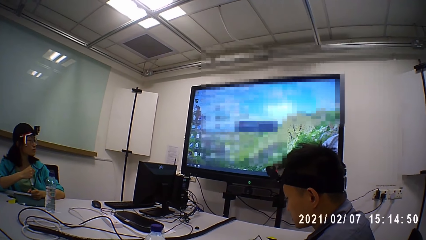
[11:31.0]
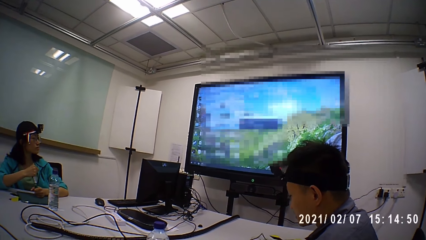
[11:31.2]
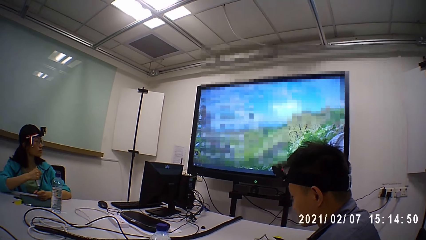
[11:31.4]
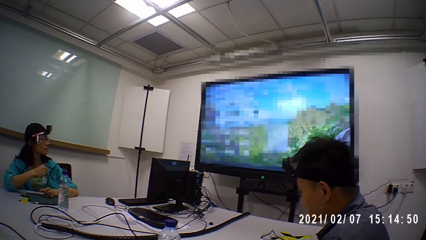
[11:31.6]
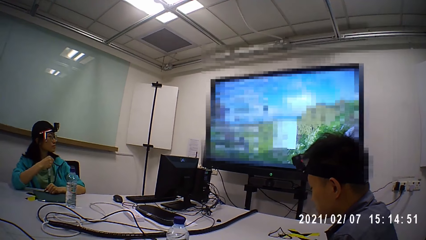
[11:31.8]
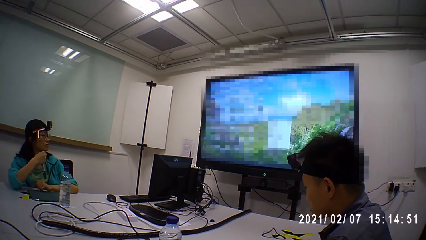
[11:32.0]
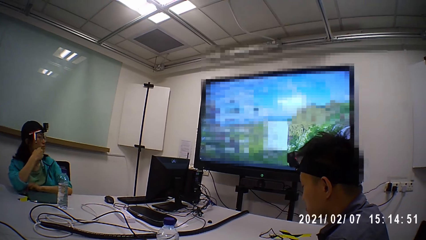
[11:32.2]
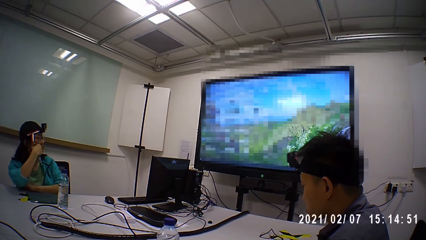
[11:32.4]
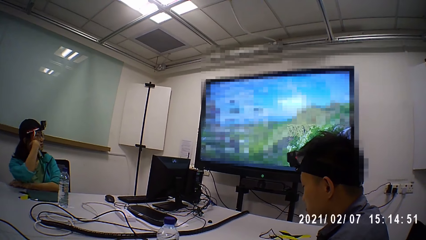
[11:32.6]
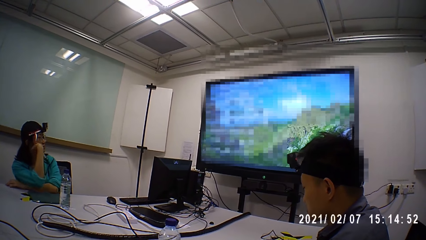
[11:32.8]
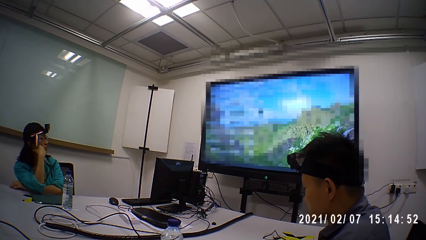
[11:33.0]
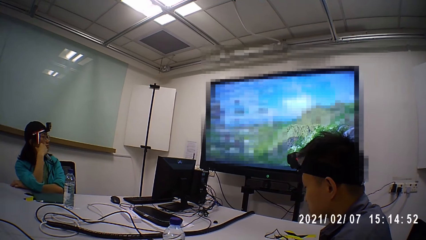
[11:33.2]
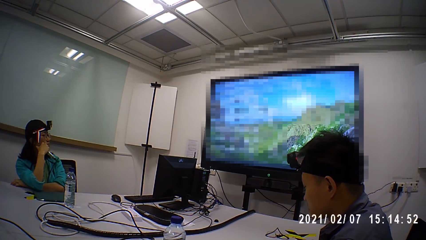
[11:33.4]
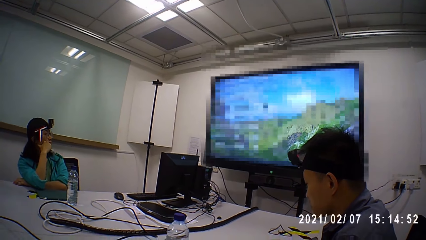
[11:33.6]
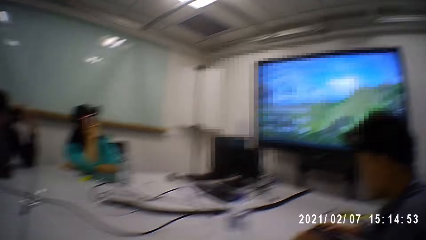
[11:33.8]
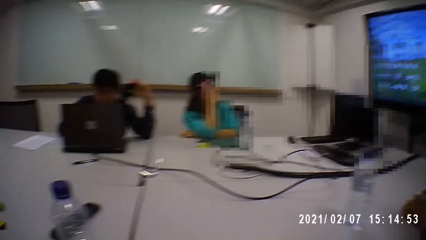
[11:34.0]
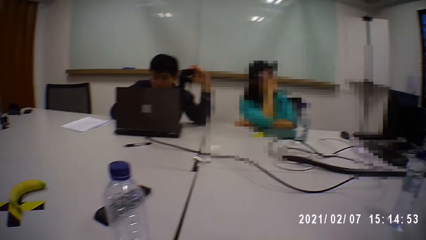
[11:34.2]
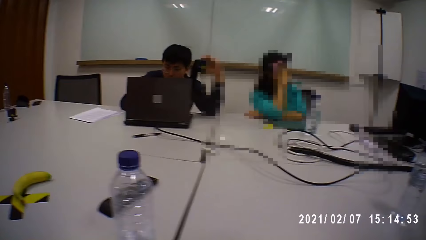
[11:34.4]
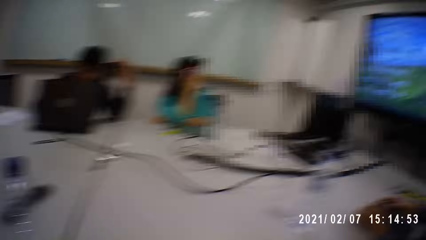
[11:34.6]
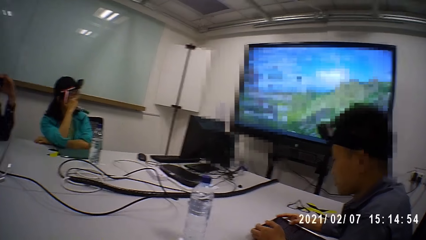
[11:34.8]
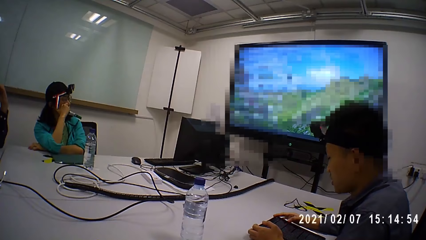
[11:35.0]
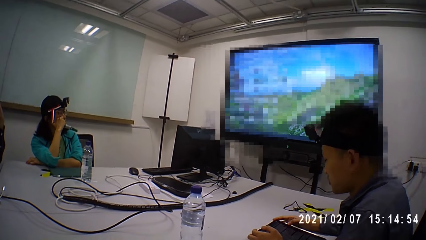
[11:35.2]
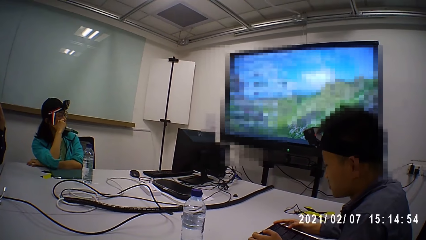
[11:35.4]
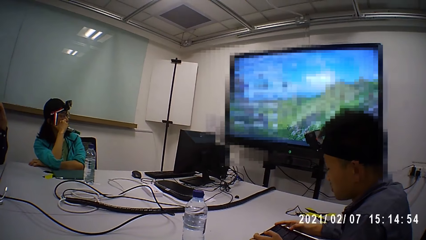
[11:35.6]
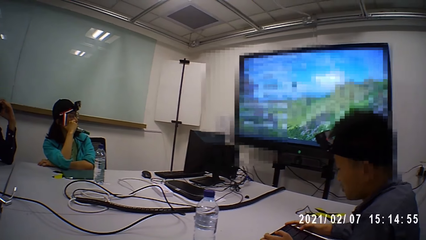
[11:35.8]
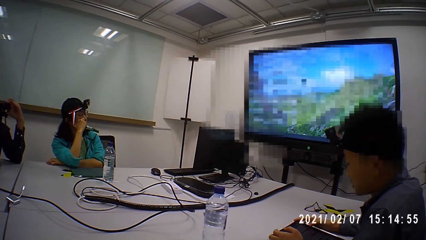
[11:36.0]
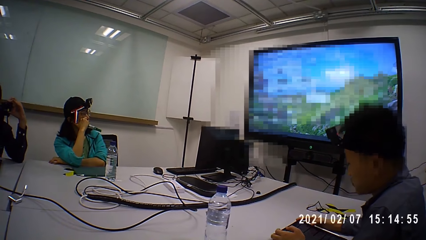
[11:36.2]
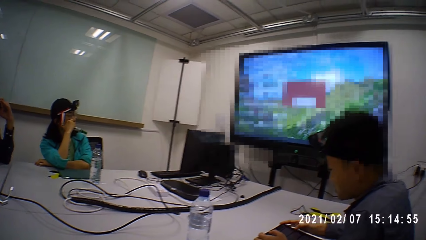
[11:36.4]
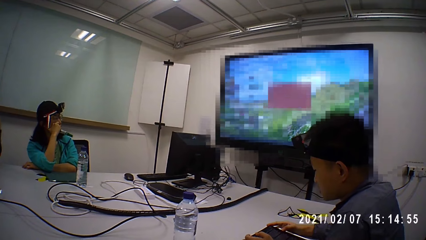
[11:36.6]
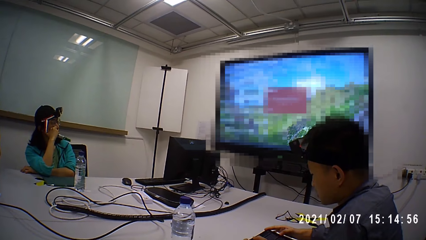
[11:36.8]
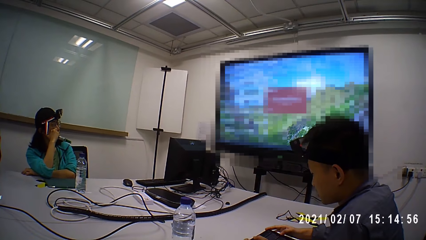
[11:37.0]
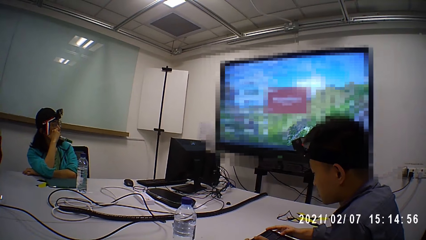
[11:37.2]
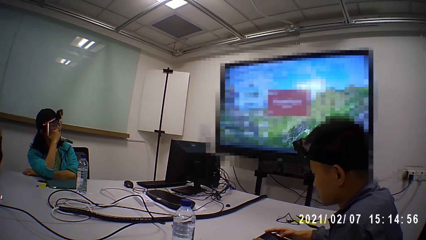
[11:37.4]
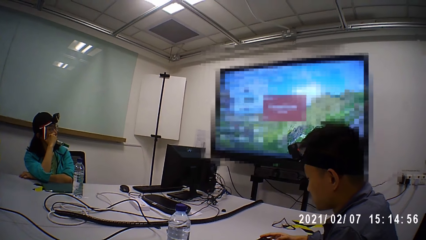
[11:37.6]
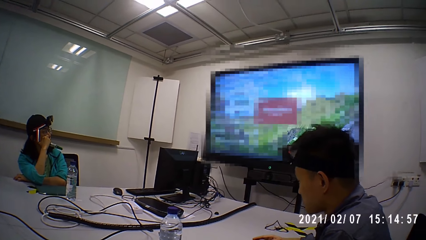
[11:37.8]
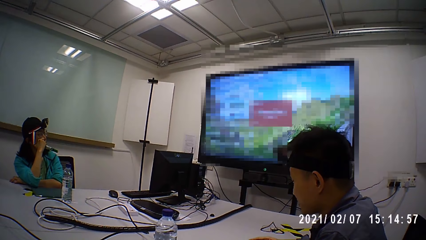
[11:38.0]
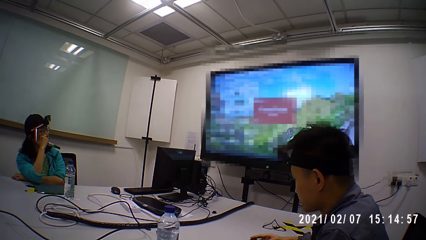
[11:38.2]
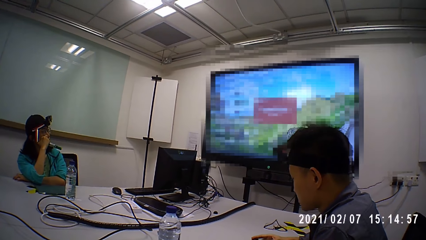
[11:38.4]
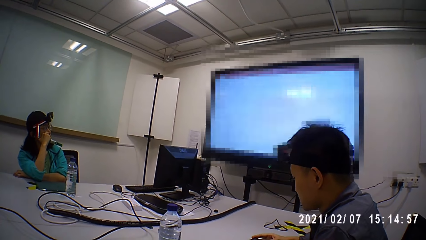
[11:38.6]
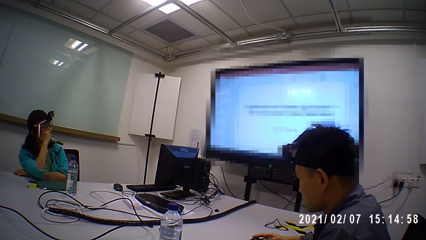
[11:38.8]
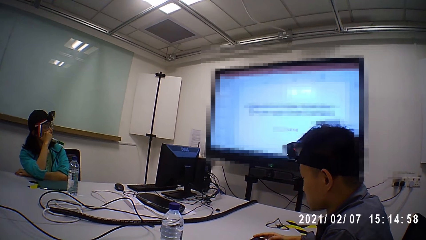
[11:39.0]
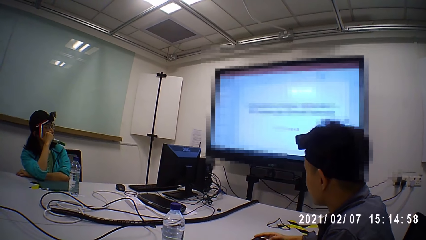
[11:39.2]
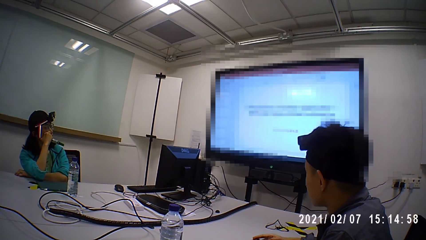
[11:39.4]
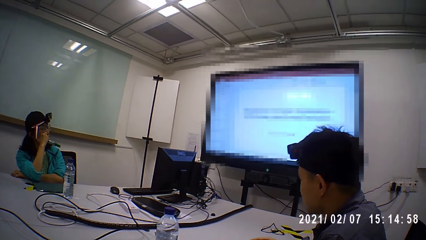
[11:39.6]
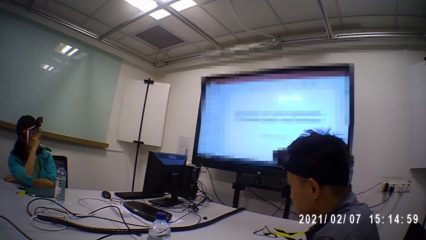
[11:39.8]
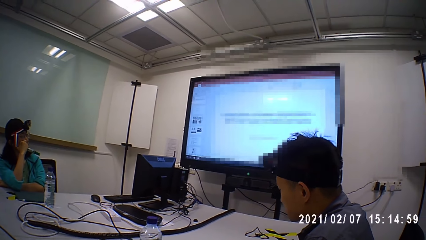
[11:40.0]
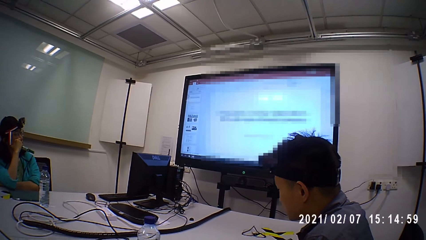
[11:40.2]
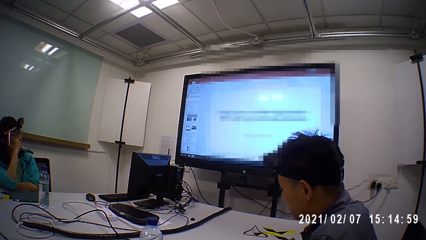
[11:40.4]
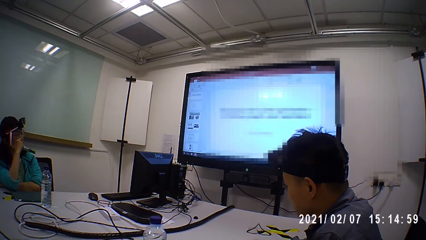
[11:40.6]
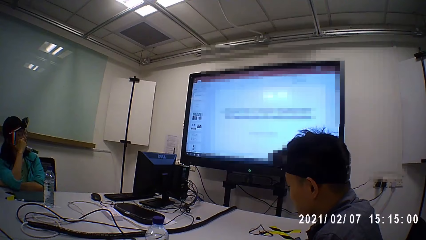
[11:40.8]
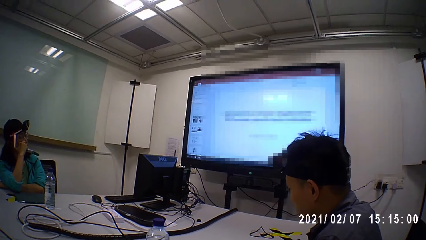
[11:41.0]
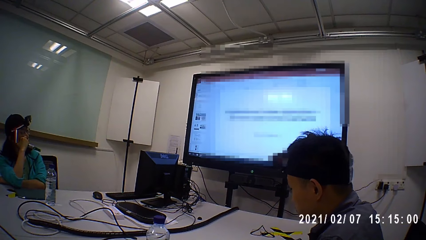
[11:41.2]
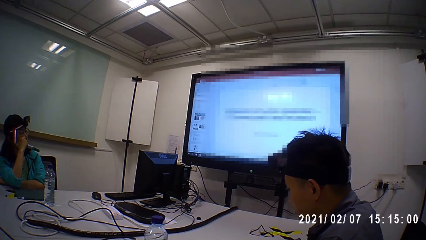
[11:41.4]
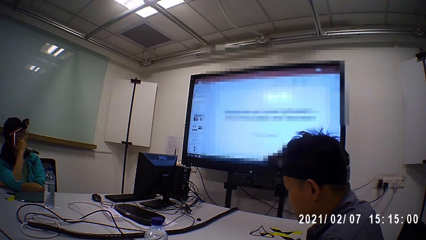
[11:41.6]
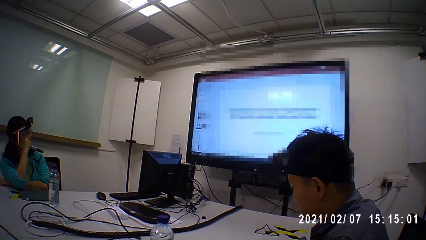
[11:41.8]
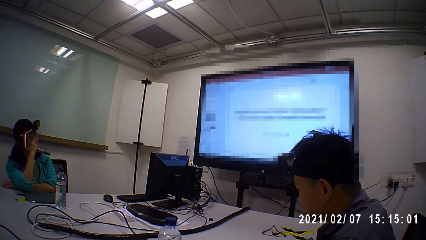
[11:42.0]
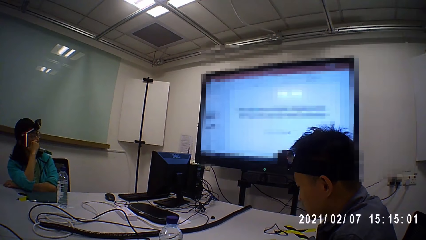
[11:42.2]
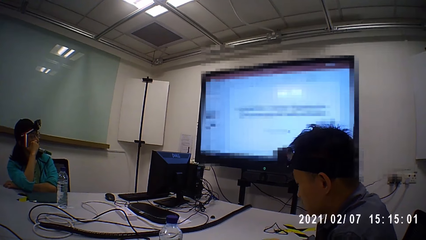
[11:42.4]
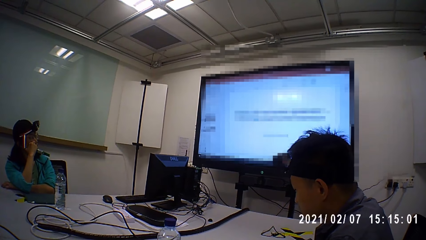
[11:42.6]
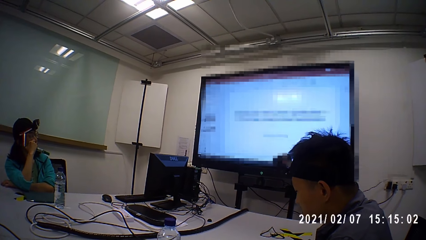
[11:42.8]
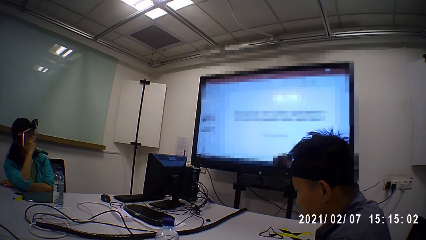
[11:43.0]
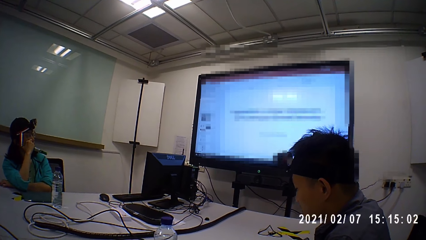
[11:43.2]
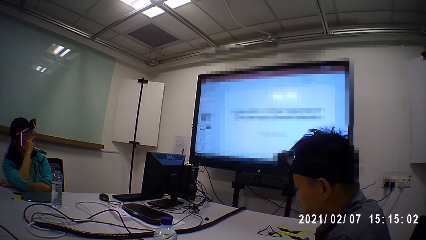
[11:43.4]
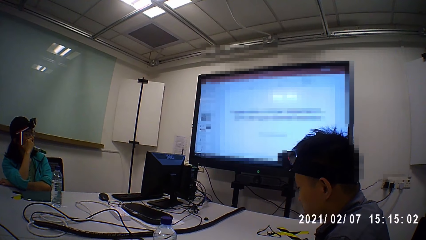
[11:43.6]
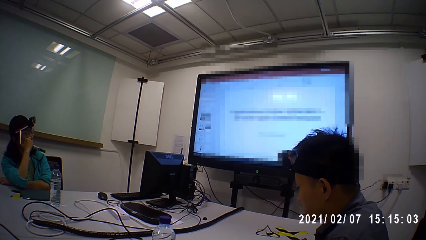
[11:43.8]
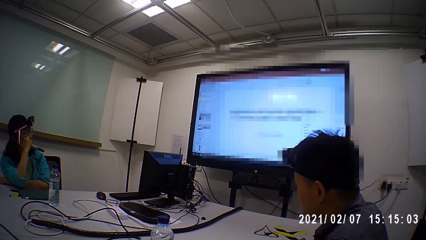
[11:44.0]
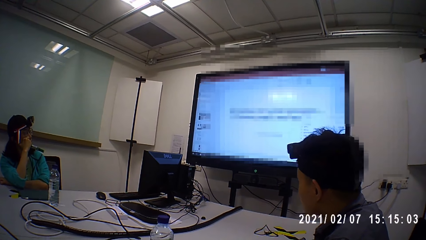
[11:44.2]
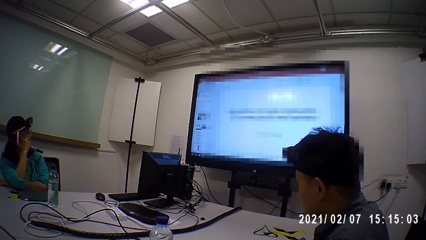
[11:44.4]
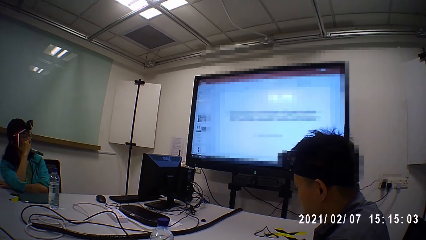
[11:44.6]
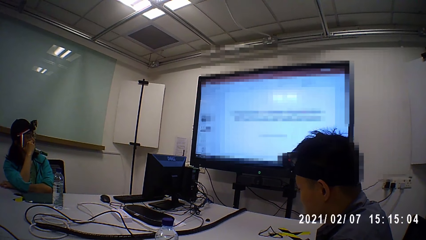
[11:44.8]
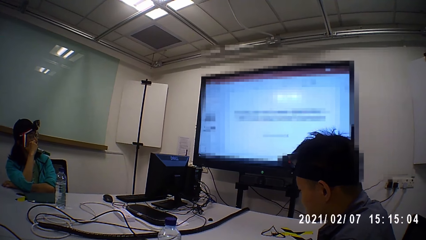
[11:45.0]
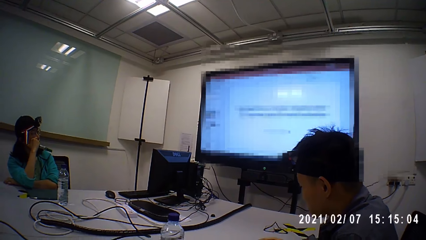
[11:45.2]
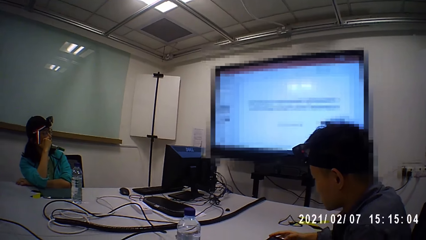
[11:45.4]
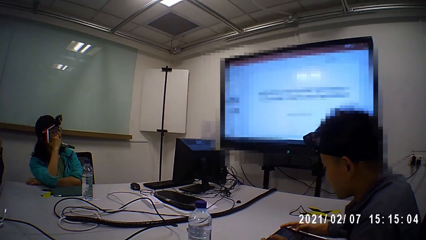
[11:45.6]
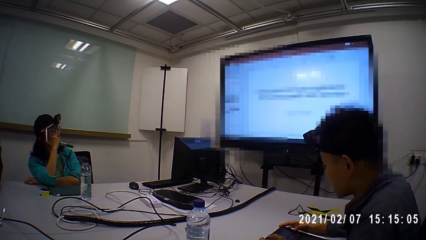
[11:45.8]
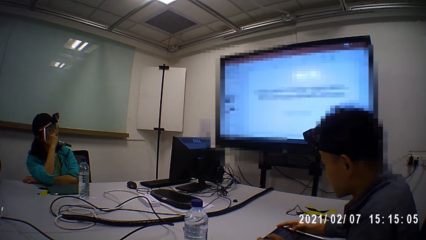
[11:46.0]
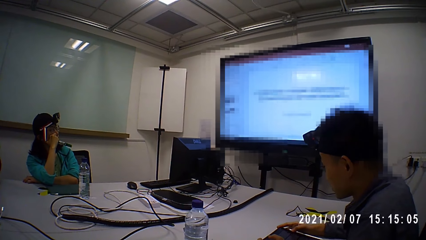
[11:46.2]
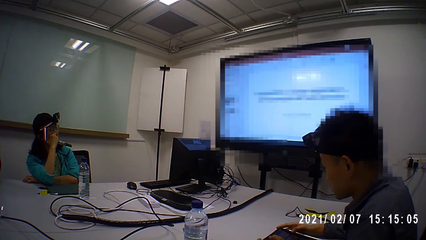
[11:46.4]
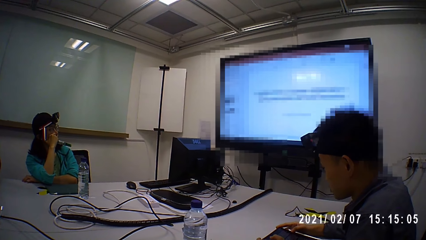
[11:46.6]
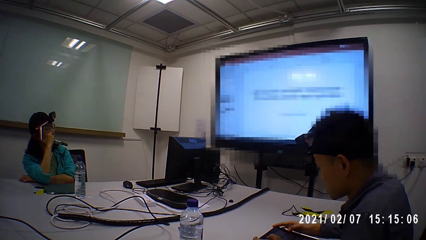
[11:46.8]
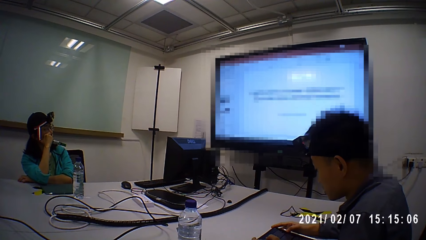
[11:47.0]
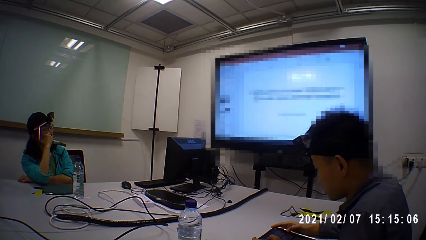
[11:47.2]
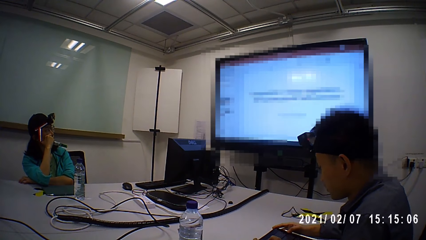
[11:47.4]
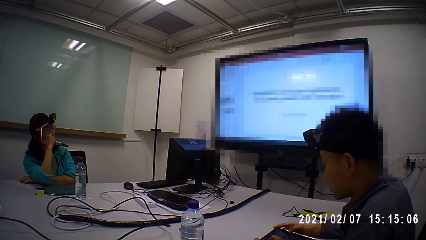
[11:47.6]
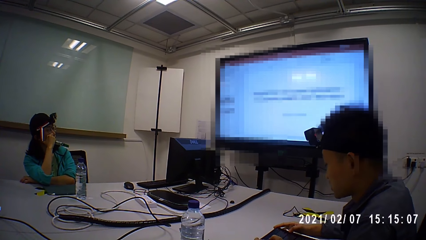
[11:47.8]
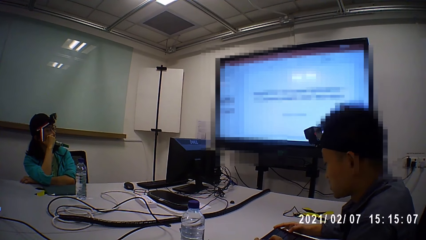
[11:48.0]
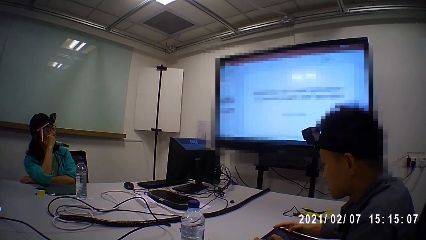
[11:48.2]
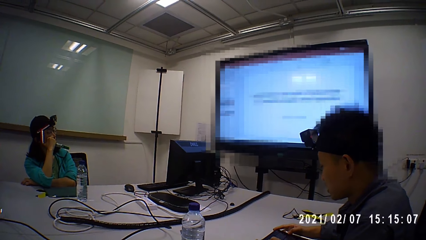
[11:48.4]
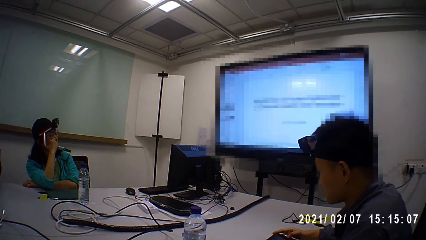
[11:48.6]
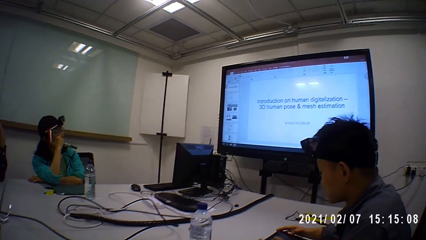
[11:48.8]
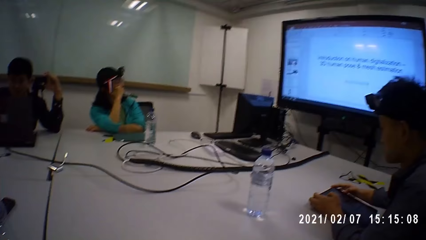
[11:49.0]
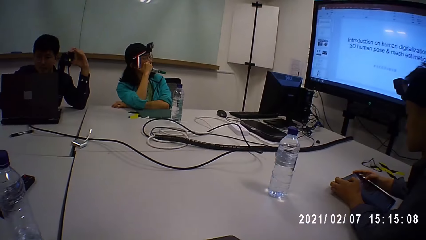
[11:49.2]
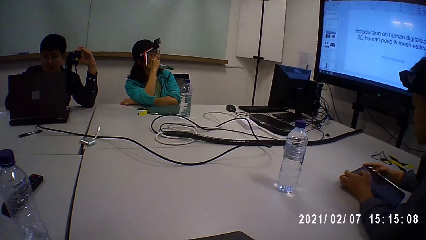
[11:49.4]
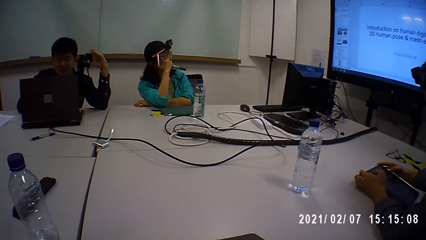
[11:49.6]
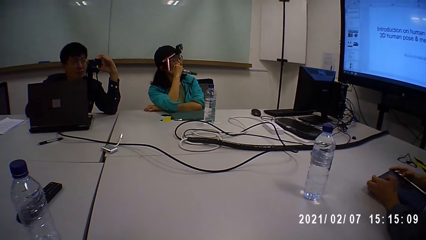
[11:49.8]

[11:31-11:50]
A woman leans on the table. The camera wearer looks around the table. They stare at a man. The man reads on the tablet.
